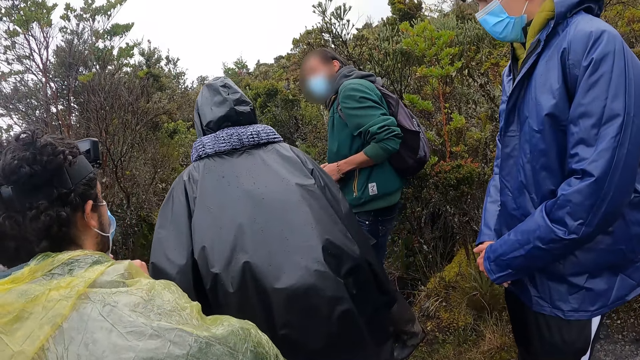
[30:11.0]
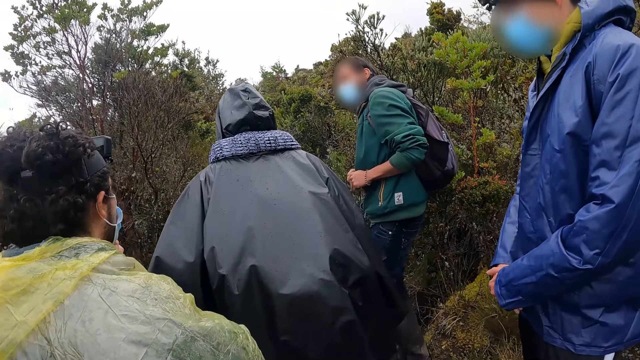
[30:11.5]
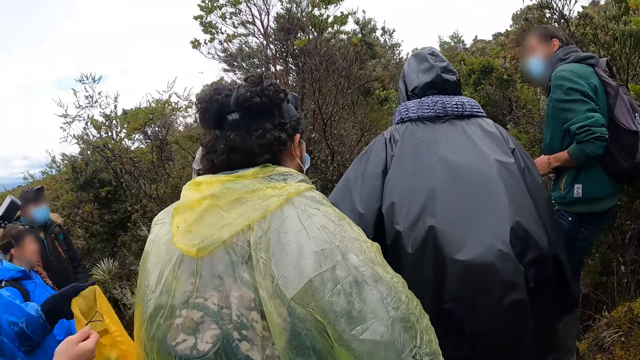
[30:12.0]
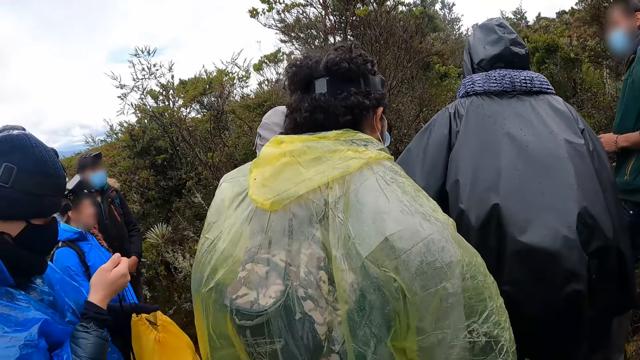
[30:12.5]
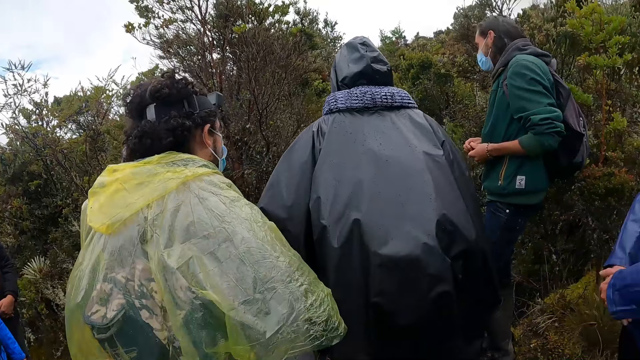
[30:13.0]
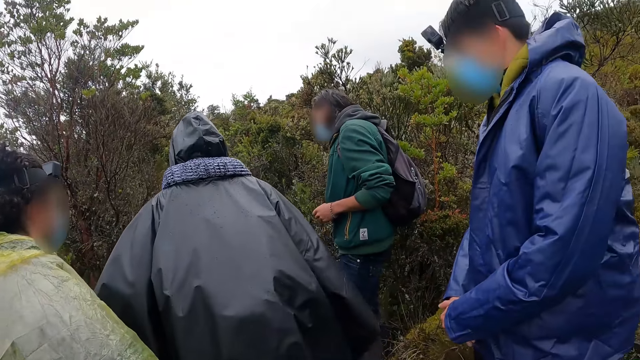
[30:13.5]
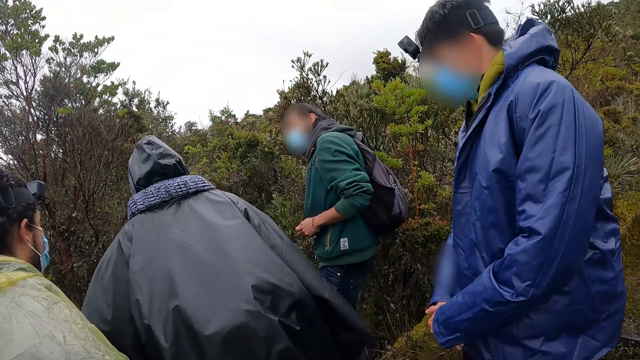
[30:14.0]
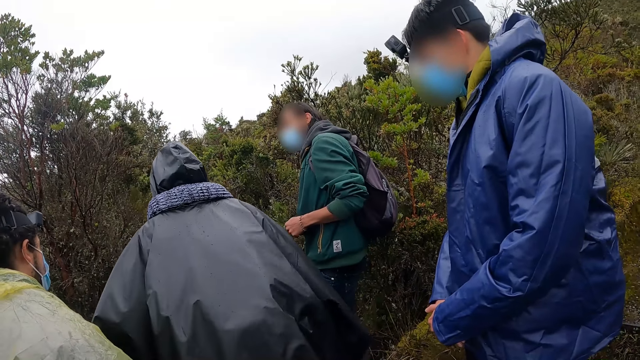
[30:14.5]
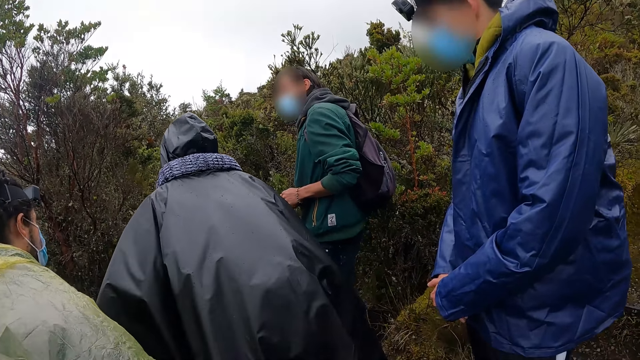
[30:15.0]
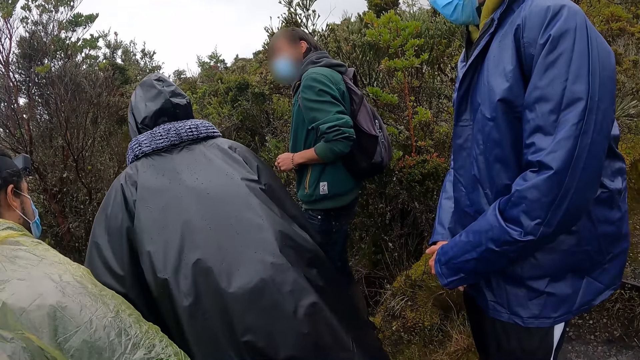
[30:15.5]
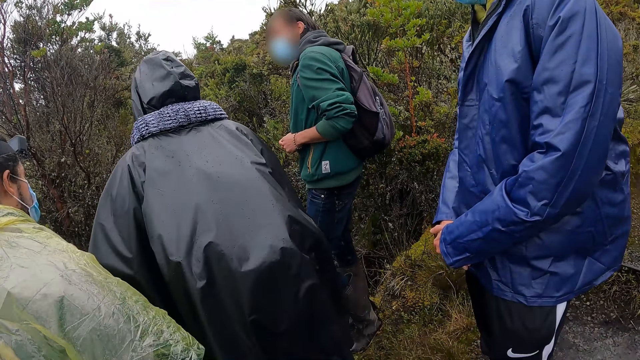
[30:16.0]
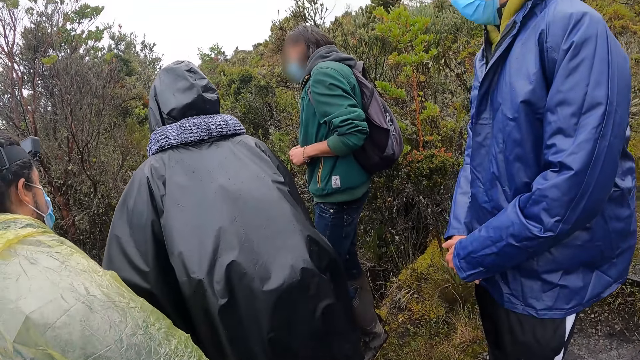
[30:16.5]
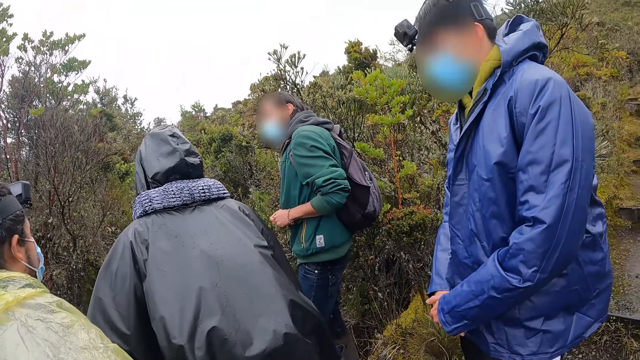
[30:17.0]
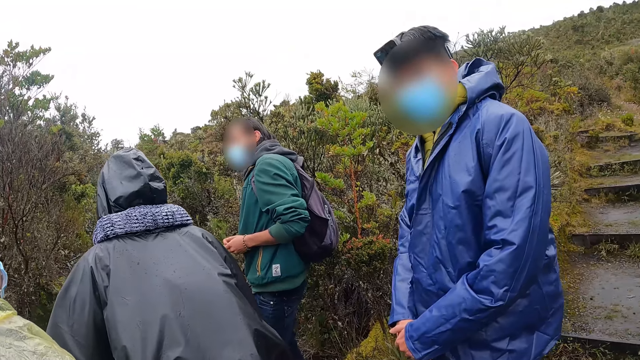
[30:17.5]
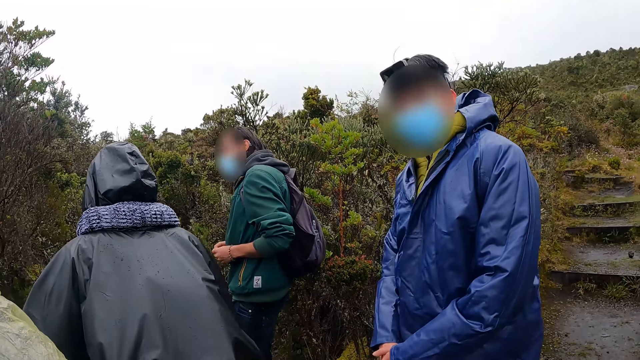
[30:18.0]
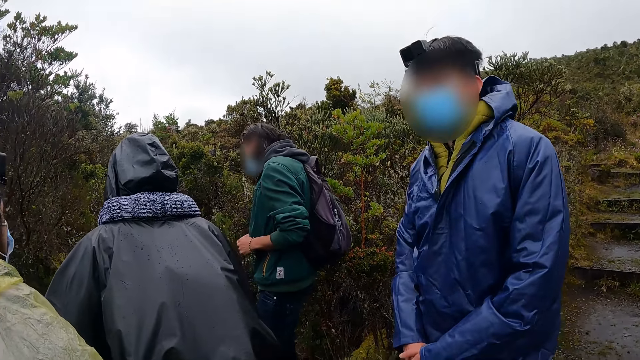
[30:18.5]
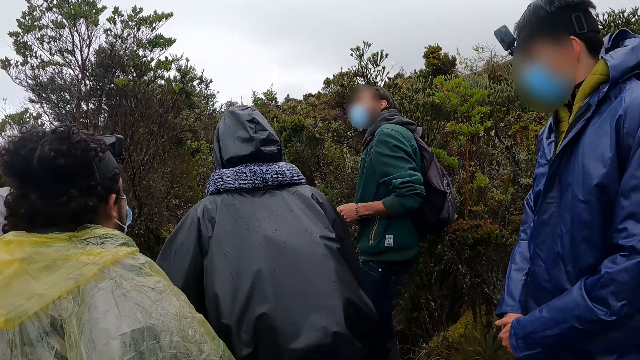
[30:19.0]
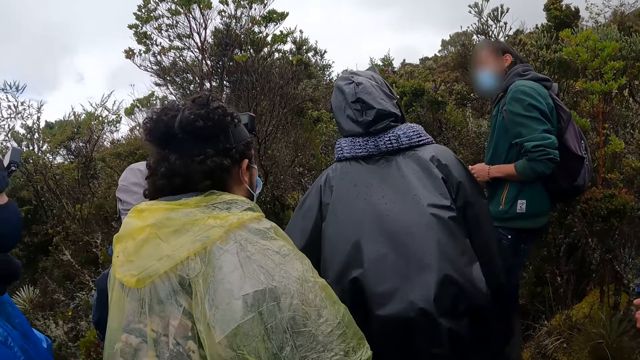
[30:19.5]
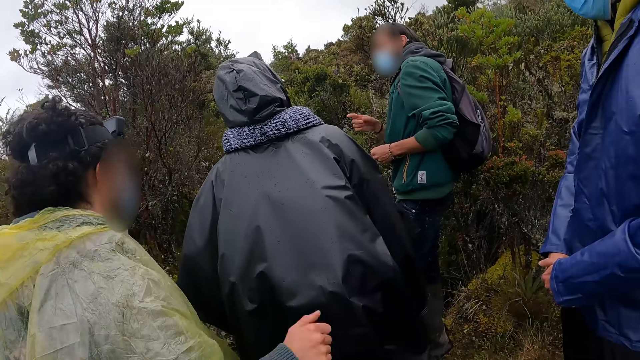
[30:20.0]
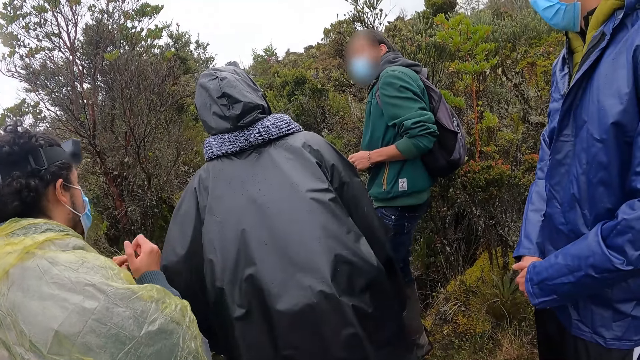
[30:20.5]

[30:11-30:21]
A man adjusts the bag in his hands.

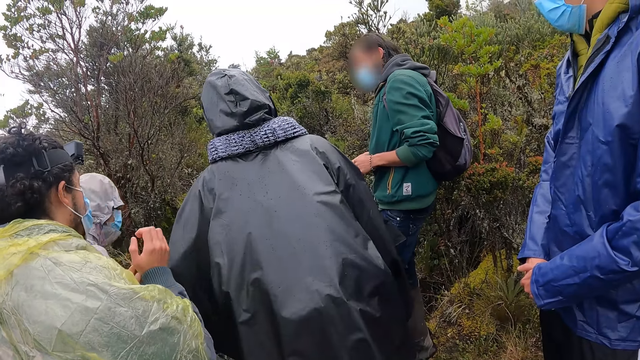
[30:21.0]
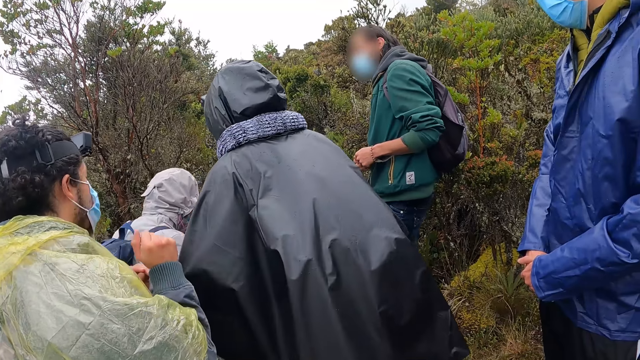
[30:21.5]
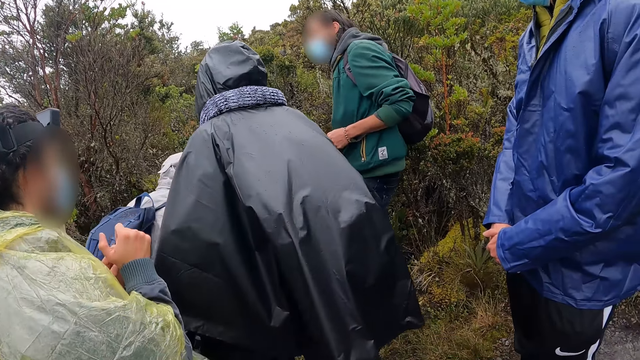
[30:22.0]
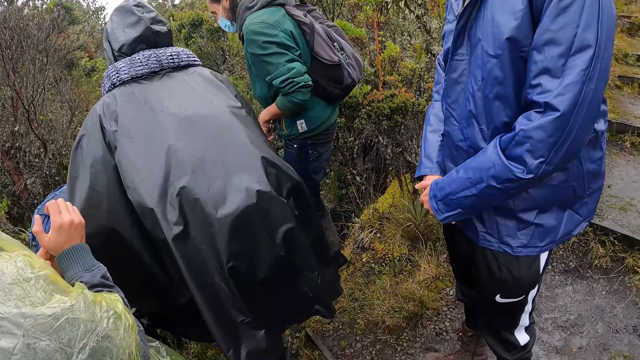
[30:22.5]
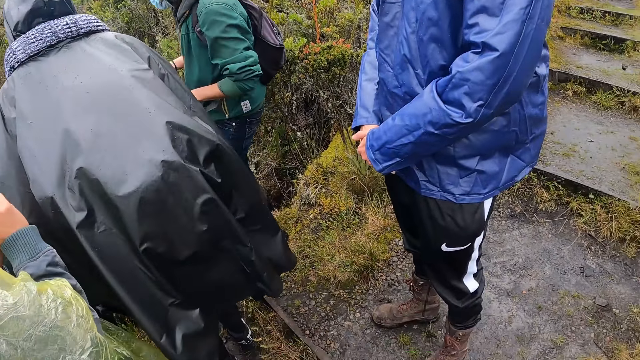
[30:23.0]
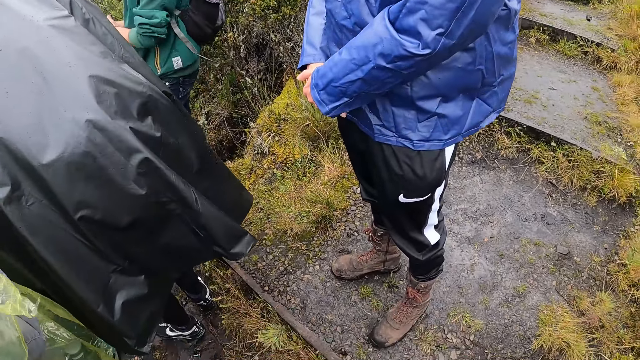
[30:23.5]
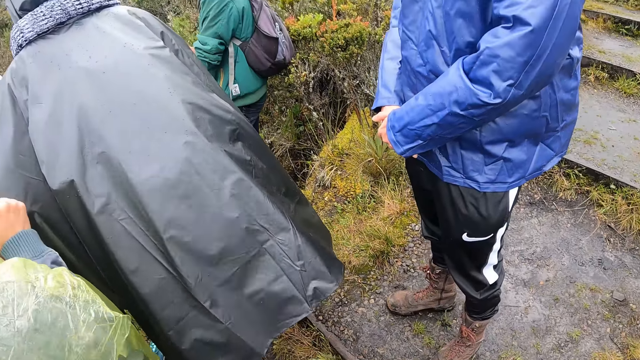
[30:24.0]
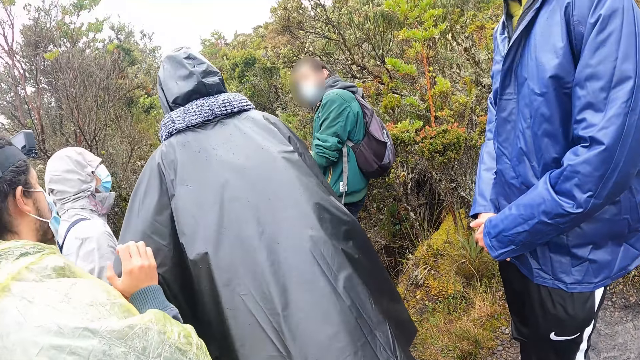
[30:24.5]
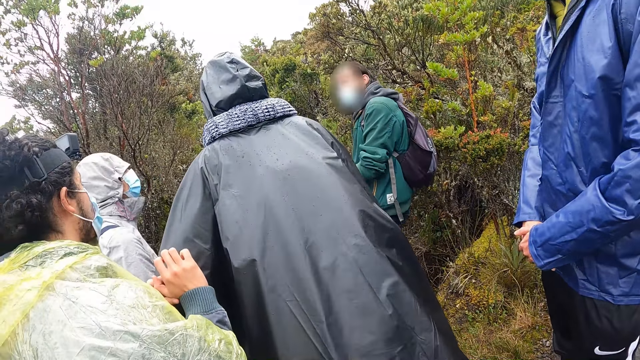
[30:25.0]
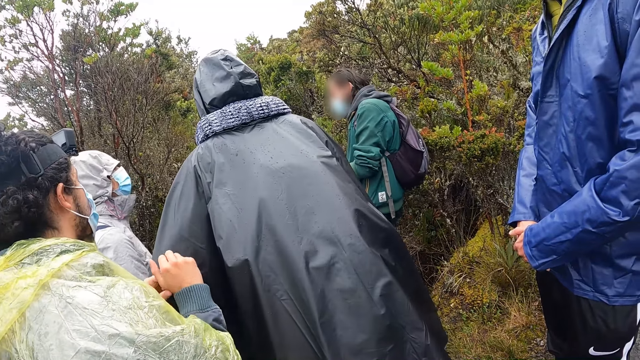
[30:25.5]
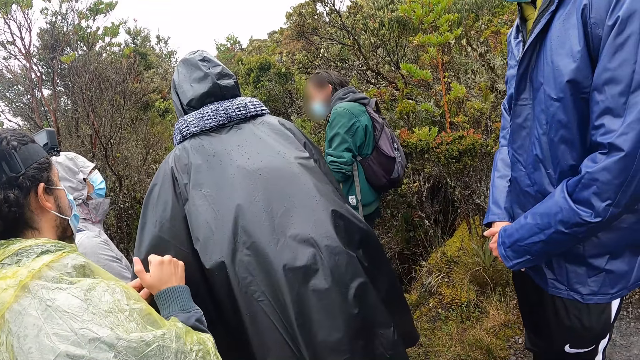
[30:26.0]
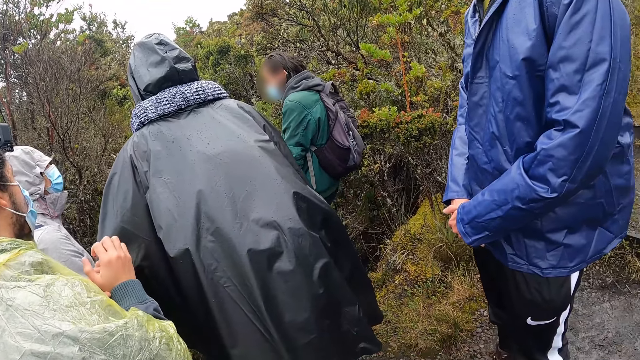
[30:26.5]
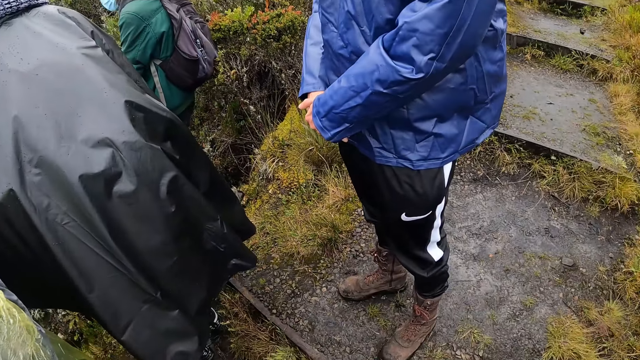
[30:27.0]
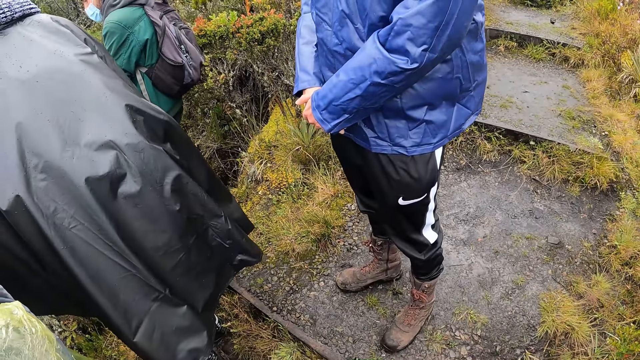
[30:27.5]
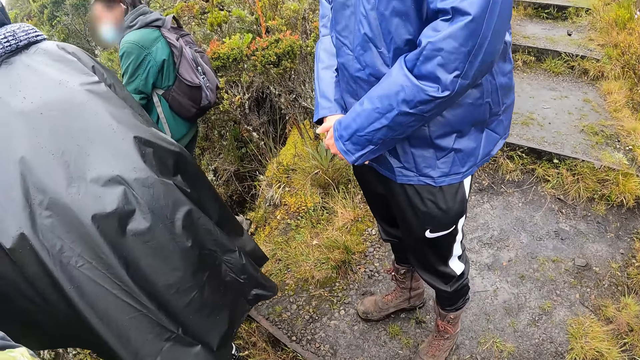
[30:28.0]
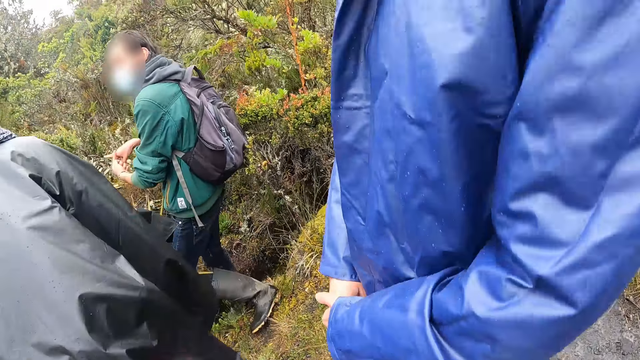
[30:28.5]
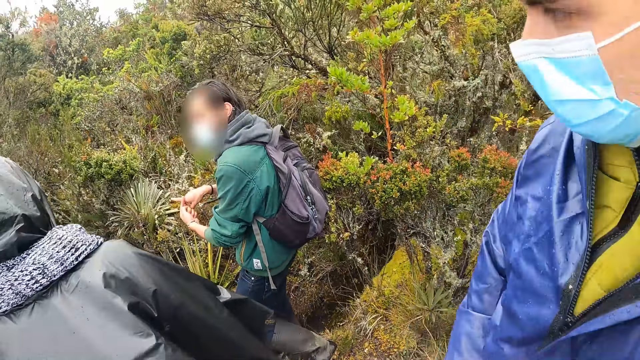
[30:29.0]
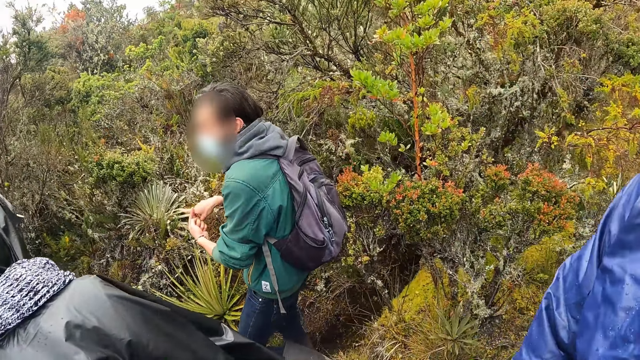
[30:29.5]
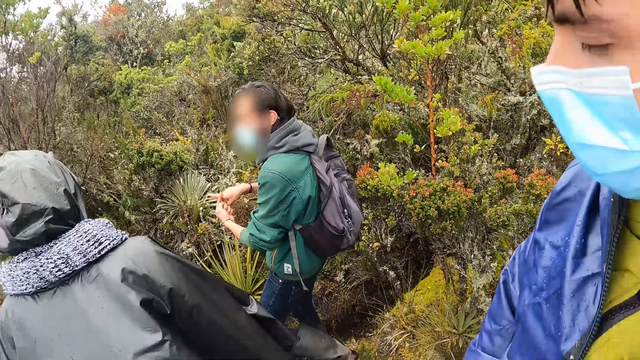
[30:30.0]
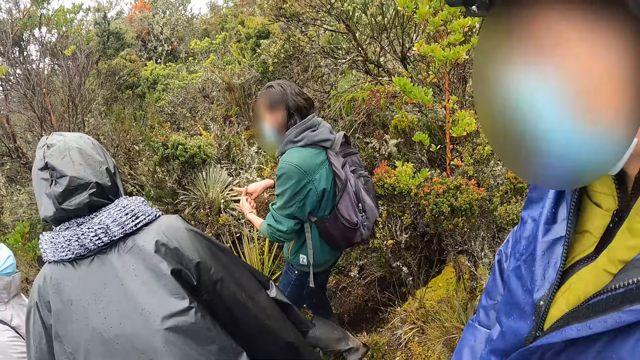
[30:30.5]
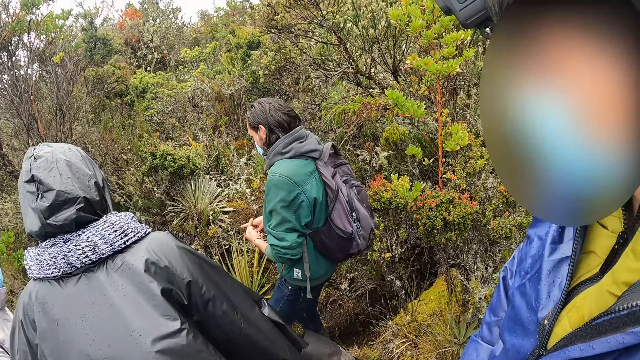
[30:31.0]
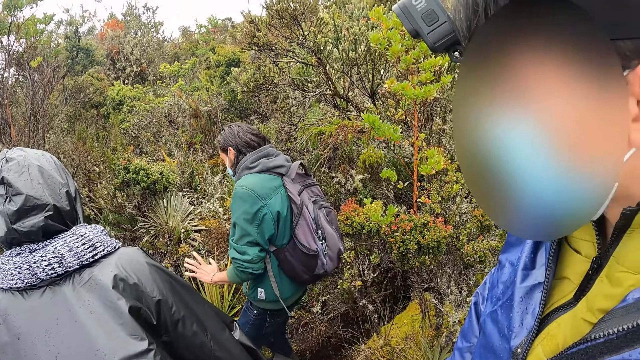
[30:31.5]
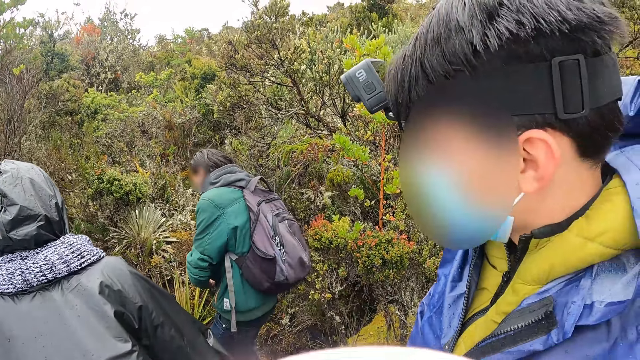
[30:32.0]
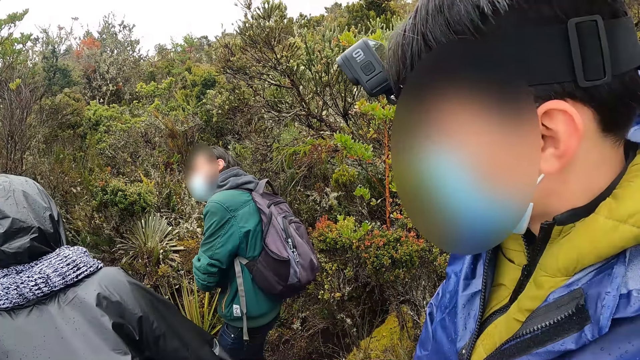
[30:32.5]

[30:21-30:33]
A man steps down on the path. The camera wearer walks closer to the man. The man converses with the group.
